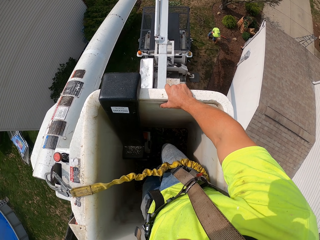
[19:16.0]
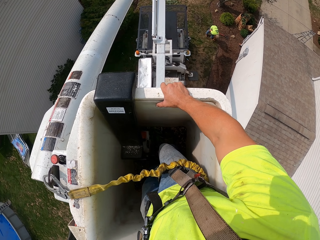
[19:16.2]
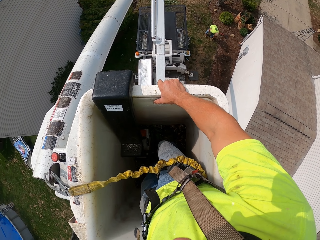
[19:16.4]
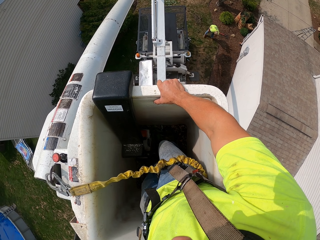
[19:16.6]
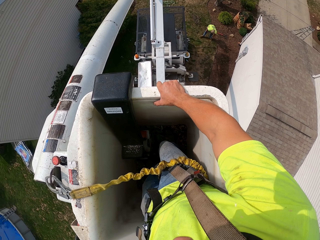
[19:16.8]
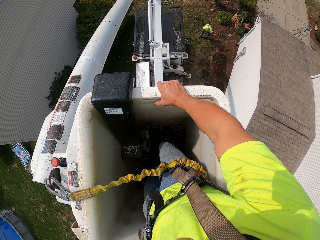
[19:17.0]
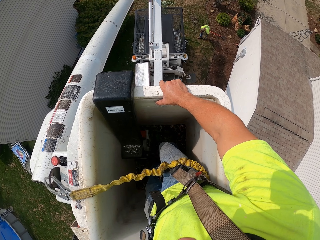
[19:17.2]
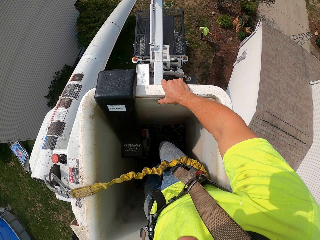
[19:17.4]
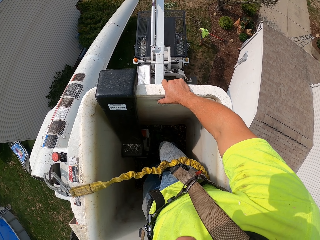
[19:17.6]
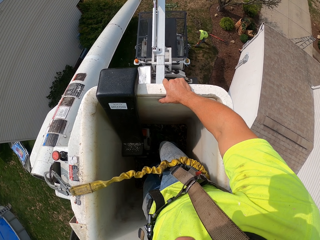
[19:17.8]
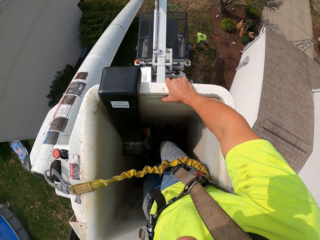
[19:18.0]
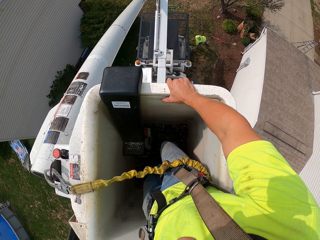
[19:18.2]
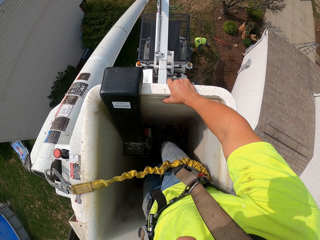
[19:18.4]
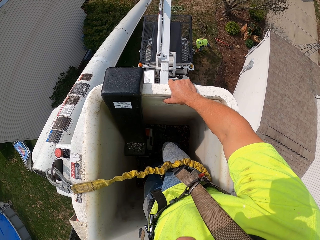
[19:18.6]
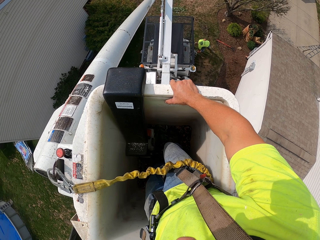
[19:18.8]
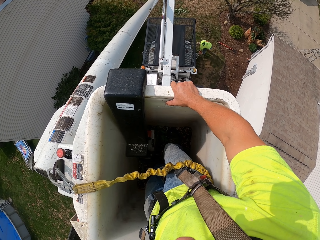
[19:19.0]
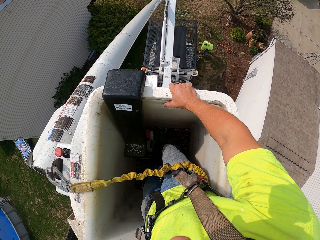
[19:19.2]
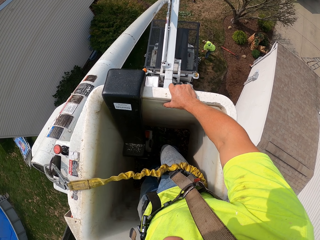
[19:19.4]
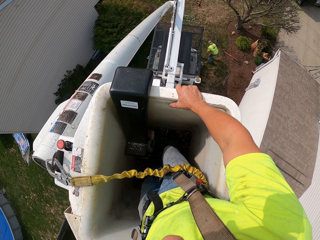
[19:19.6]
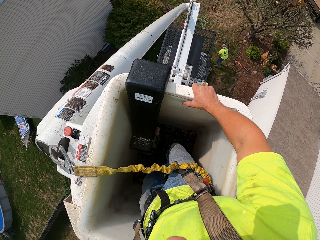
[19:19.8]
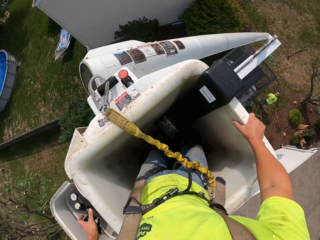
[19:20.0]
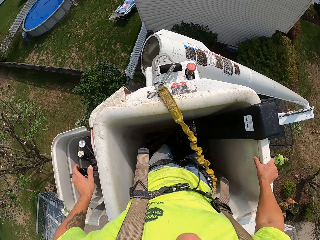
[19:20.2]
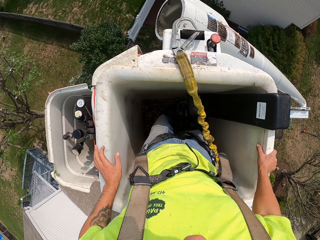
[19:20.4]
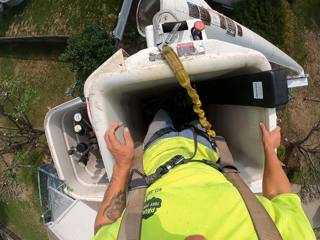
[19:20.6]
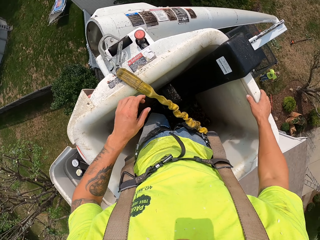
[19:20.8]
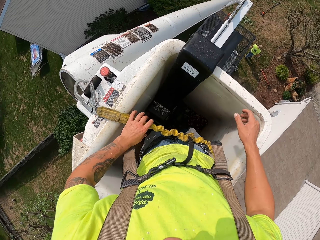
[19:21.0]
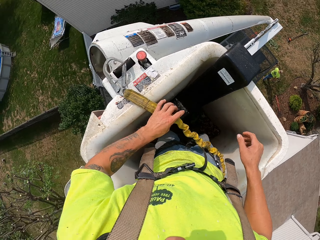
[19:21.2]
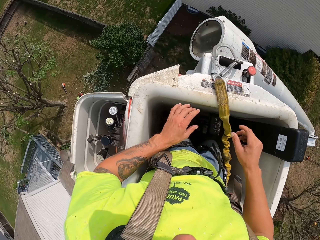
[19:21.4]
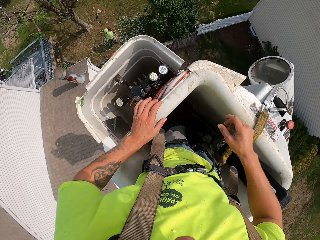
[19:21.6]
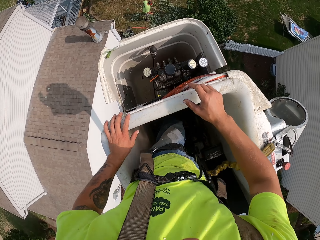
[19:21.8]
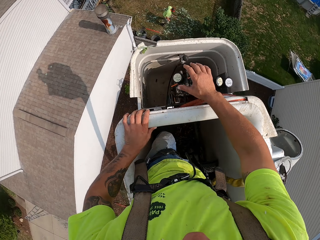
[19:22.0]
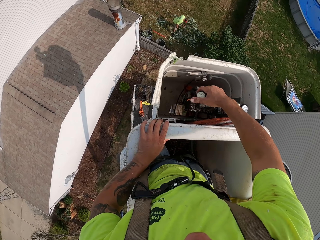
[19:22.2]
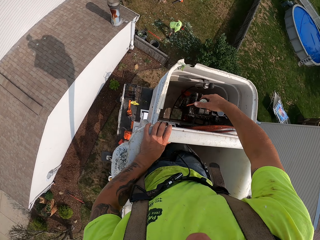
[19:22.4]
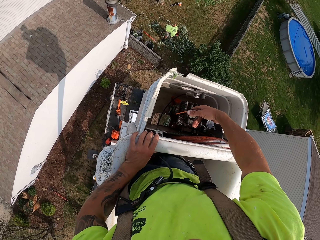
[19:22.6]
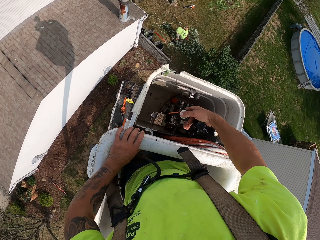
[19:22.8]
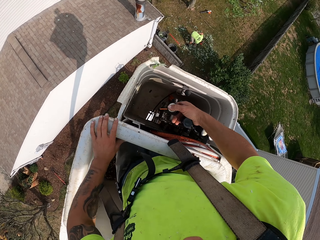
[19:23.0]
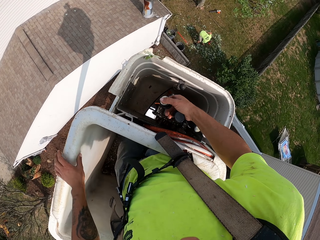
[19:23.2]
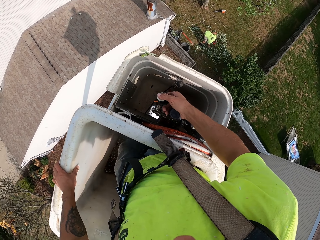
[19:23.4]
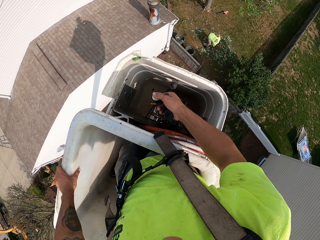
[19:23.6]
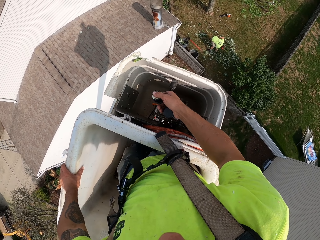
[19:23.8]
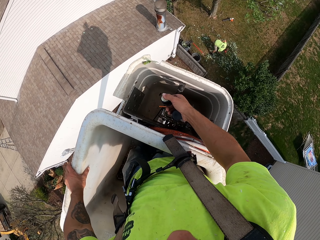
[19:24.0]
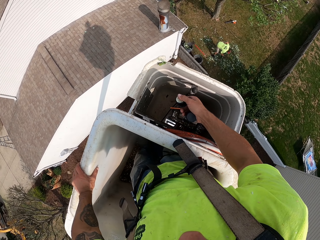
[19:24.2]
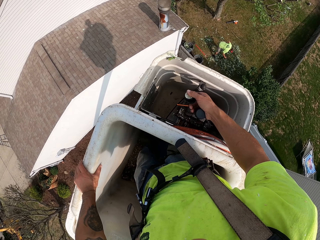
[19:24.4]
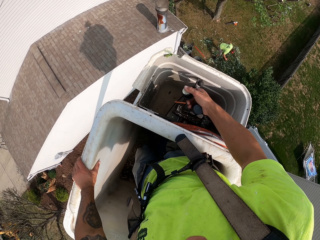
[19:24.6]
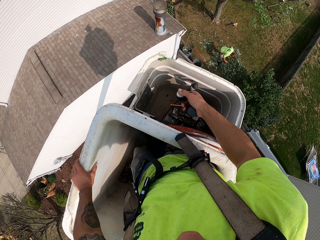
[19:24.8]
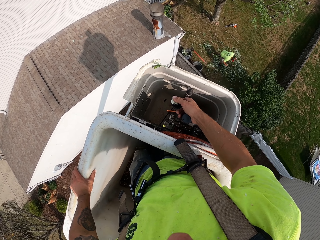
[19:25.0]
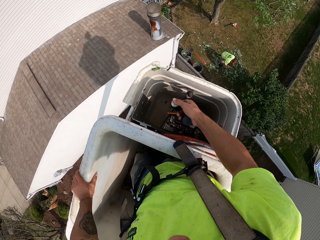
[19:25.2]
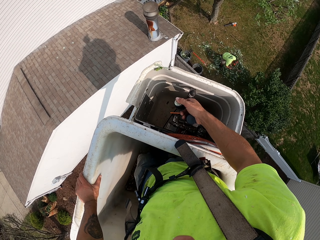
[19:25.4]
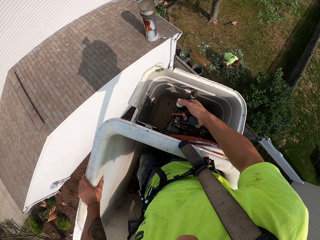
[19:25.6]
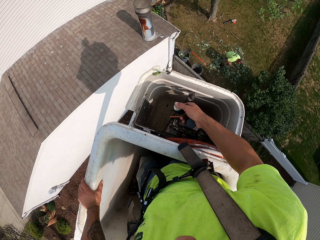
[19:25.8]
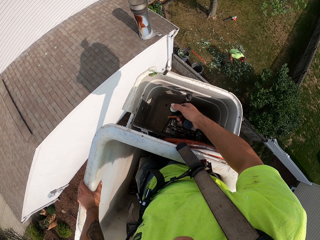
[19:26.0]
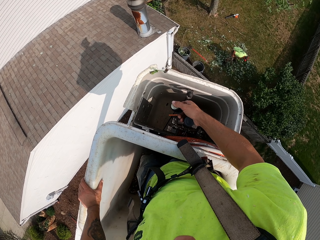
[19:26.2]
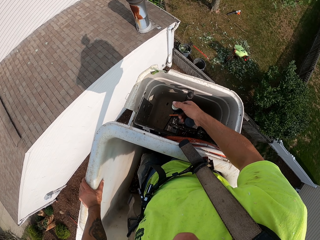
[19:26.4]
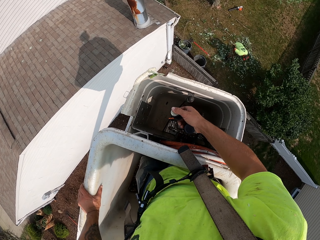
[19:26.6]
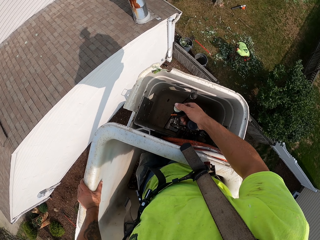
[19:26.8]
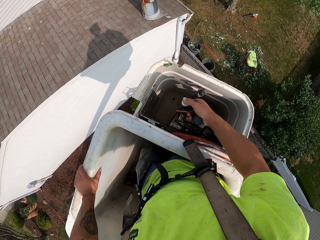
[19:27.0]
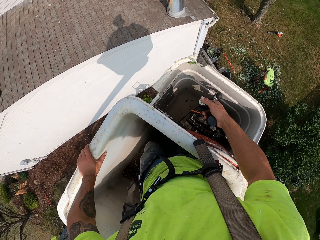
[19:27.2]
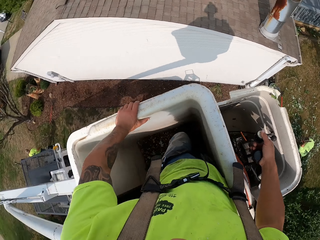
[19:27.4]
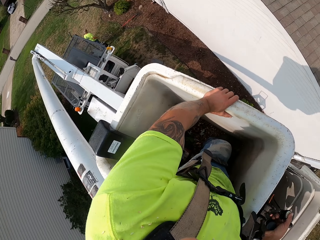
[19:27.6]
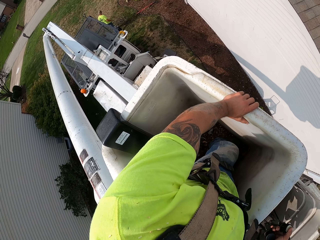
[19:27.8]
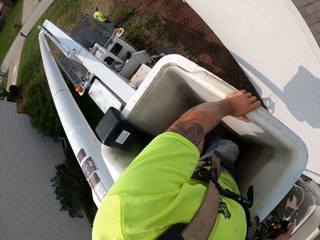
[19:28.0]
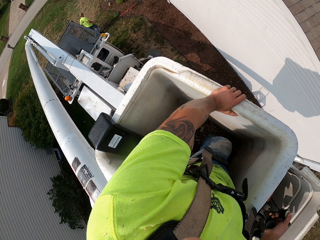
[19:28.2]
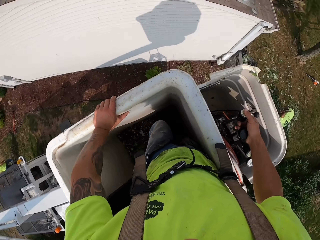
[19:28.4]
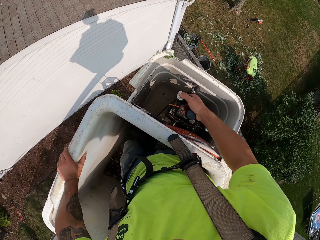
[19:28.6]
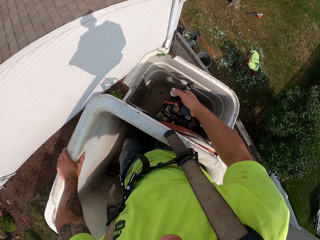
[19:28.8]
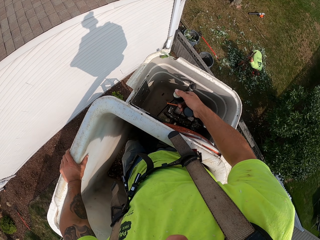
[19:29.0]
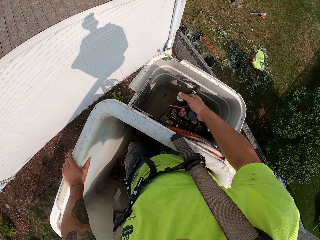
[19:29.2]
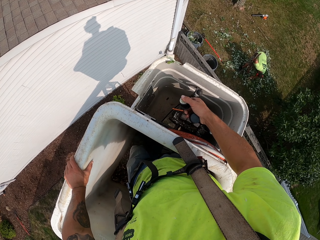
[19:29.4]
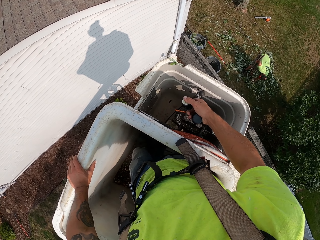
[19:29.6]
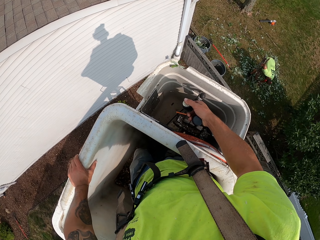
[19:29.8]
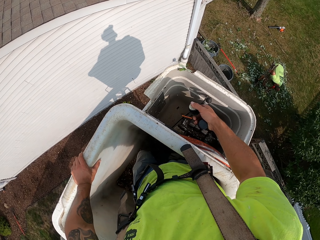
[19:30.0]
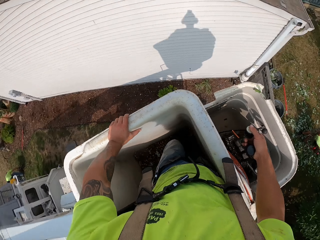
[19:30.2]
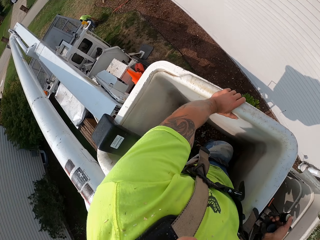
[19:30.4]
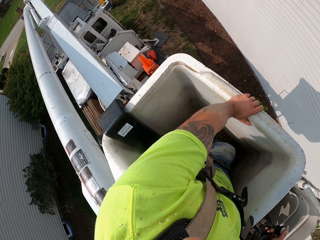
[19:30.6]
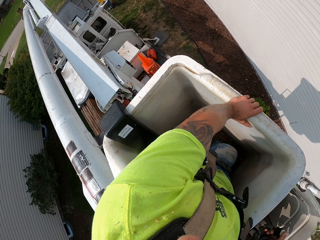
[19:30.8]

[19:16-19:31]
The camera wearer rotates on the crane. He rotates on the crane again. He holds a buckle strap with his right hand. He holds the man lift crane's edge with his left hand. He holds the hydraulic control or control button in the man lift crane with his right hand. He lowers the man lift crane with his right hand on the hydraulic controls in the bucket. He presses the control button with his right hand. He rotates and moves clockwise on the crane.

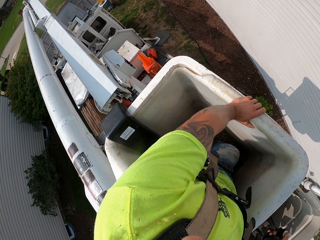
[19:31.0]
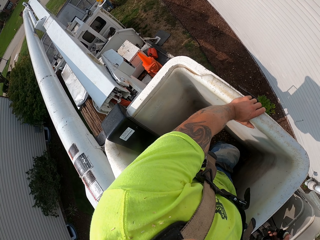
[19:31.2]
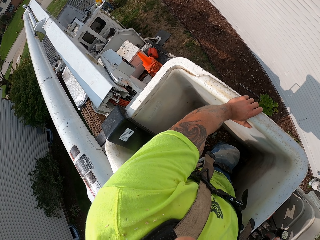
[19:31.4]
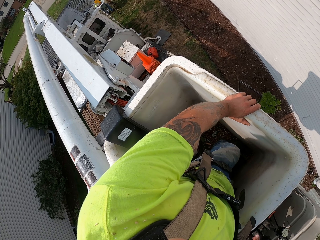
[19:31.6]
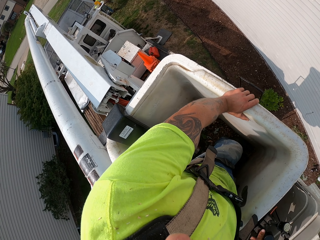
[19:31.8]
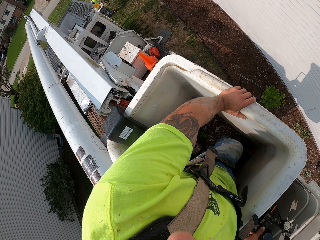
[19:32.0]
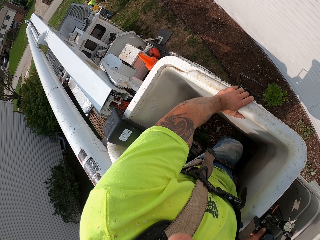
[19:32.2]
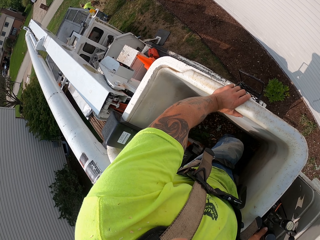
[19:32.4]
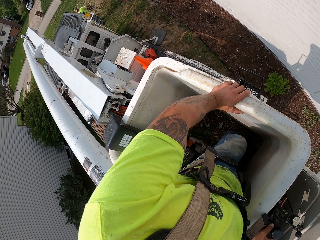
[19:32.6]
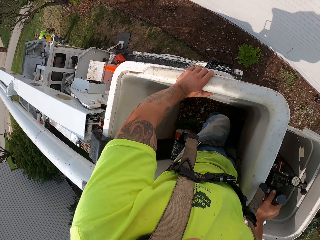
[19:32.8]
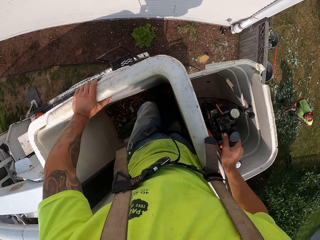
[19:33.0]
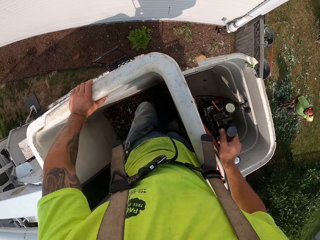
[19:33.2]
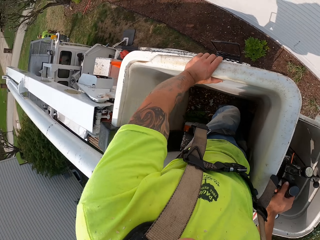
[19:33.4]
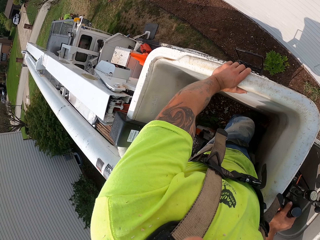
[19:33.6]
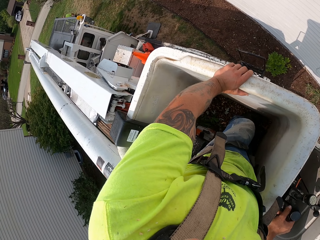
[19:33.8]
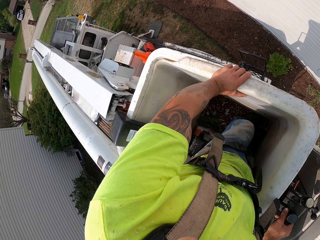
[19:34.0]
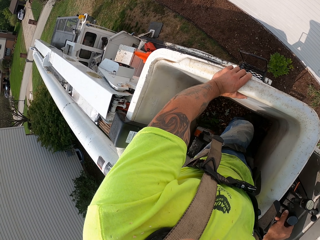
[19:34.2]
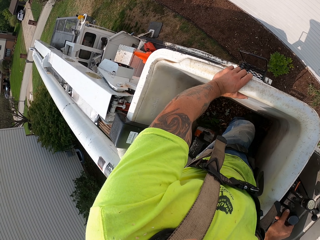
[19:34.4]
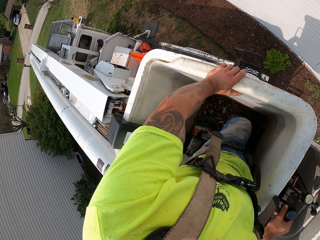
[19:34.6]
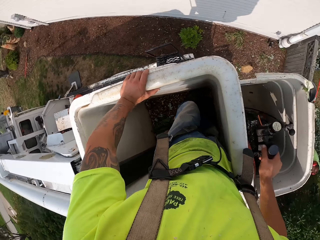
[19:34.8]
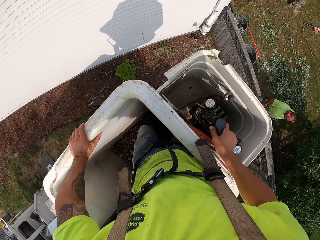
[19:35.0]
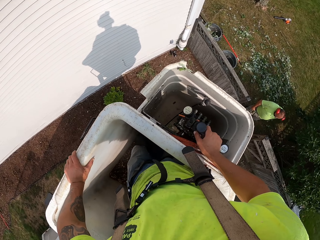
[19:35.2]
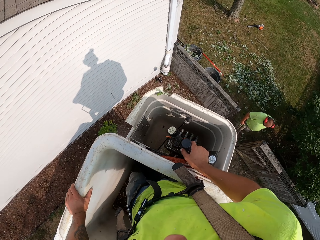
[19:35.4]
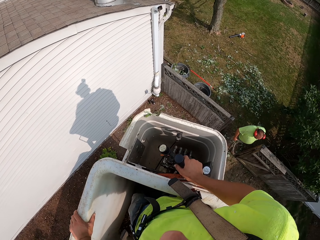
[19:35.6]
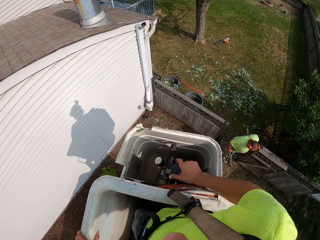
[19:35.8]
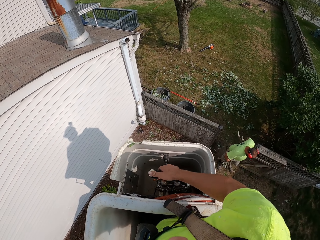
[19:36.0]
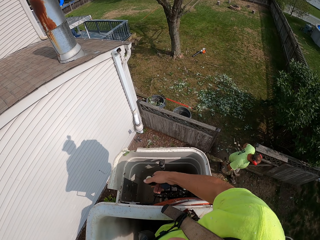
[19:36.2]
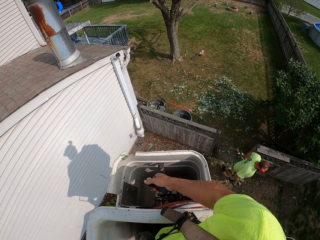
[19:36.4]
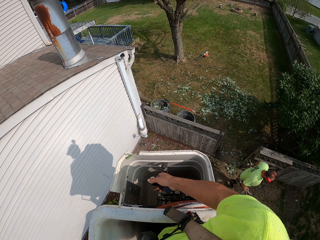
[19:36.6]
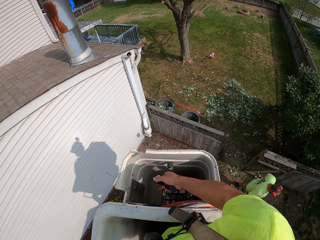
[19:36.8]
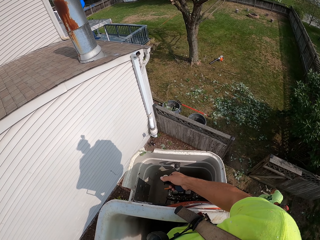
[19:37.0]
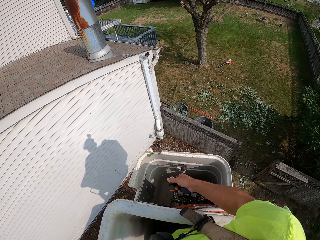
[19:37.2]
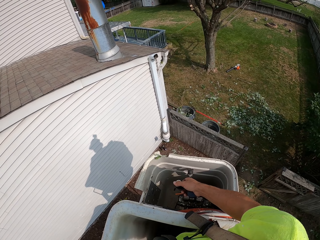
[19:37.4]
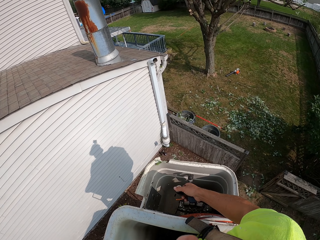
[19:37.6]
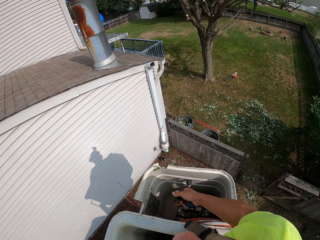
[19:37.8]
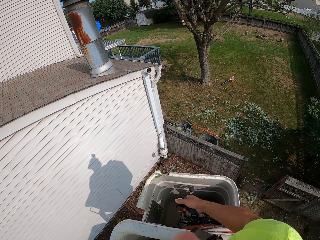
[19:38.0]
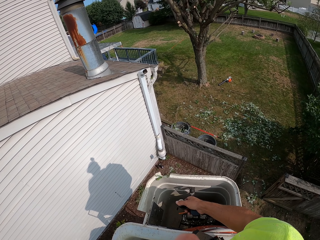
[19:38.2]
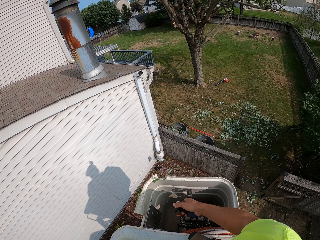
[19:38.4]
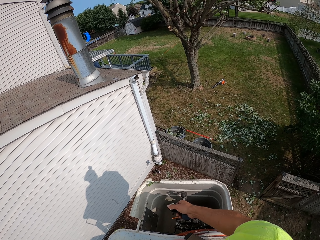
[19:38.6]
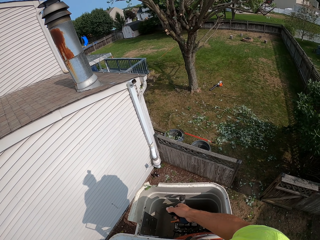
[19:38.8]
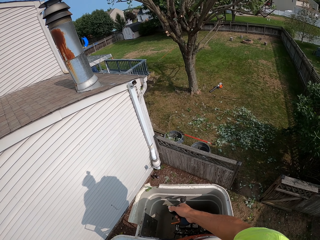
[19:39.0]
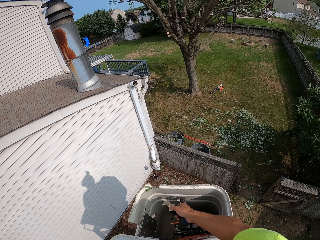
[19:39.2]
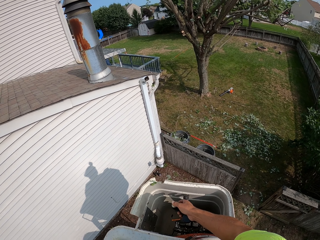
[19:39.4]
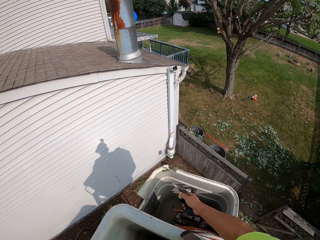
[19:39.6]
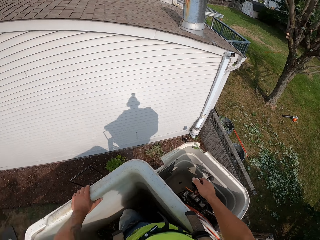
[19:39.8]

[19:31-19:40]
The camera wearer rotates. He removes his hands from the control button. He holds onto the control button. He moves.
